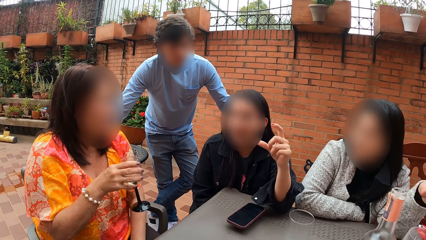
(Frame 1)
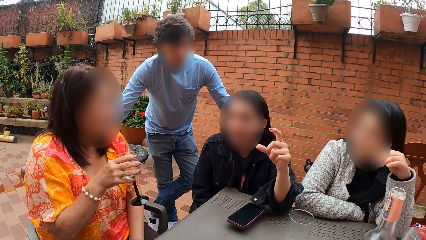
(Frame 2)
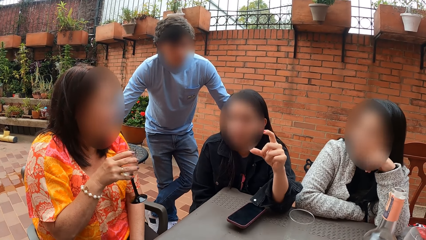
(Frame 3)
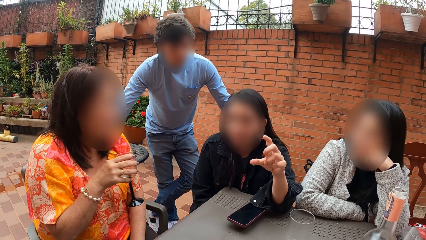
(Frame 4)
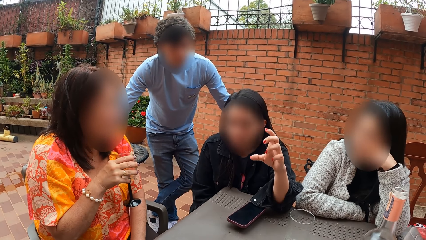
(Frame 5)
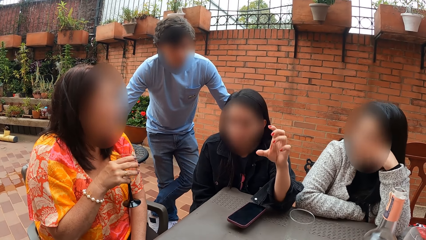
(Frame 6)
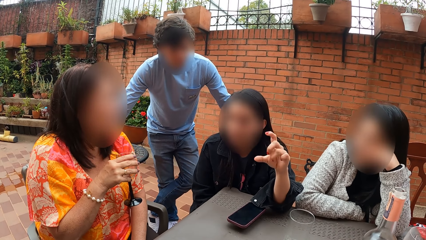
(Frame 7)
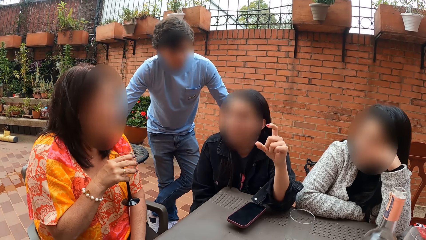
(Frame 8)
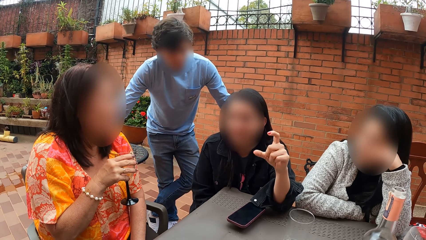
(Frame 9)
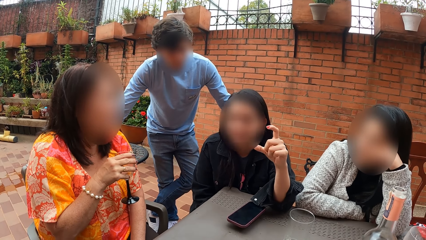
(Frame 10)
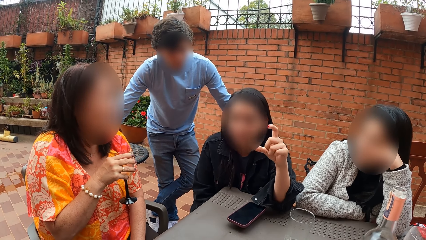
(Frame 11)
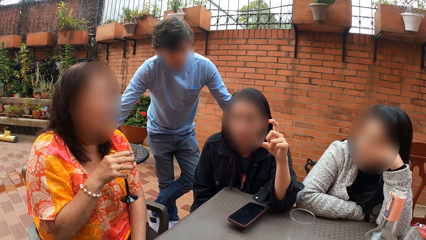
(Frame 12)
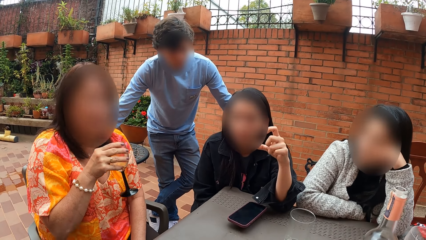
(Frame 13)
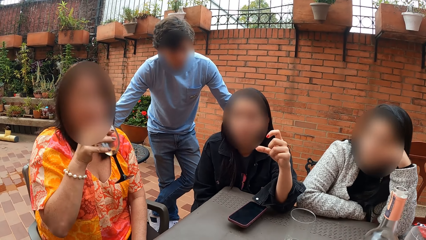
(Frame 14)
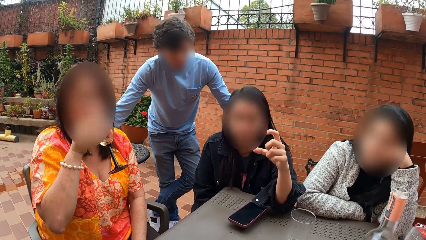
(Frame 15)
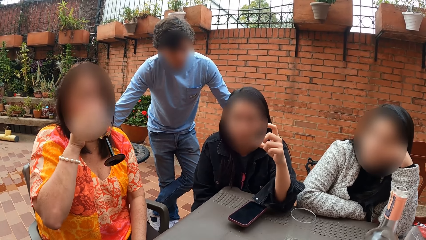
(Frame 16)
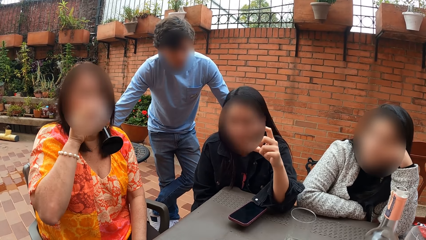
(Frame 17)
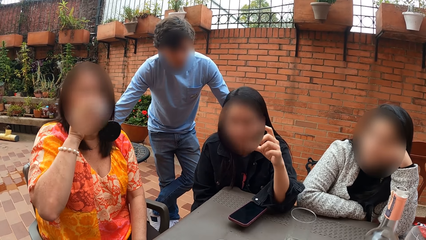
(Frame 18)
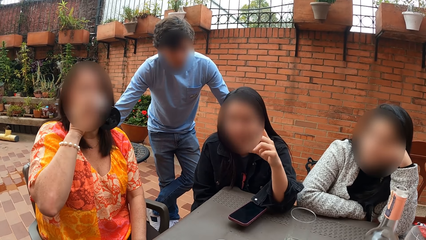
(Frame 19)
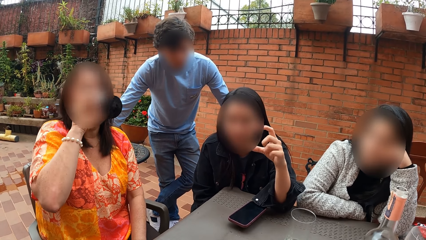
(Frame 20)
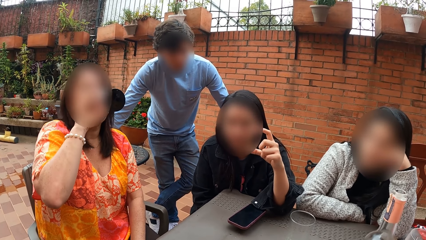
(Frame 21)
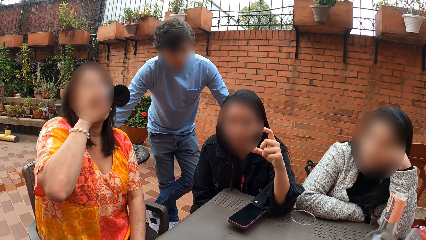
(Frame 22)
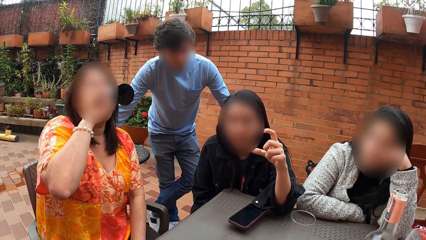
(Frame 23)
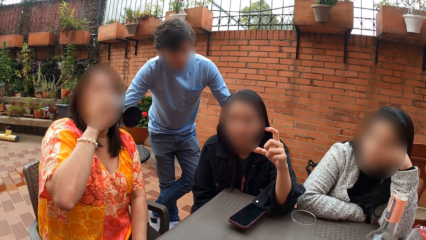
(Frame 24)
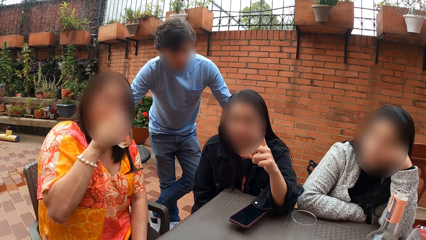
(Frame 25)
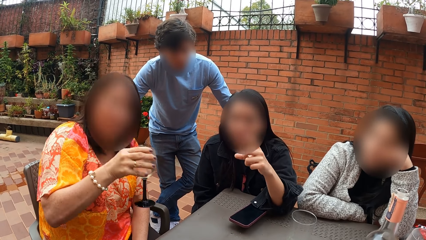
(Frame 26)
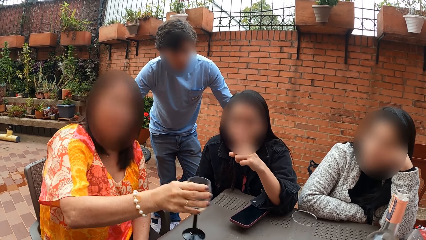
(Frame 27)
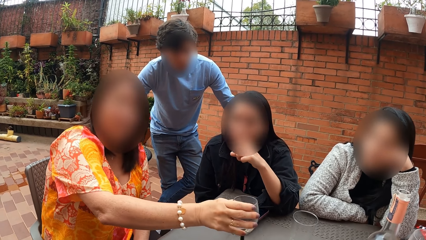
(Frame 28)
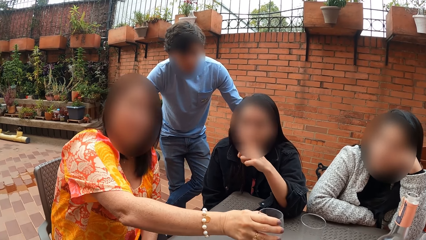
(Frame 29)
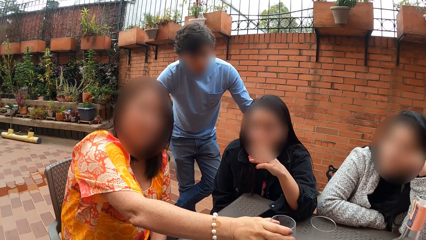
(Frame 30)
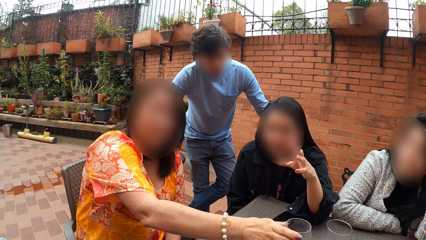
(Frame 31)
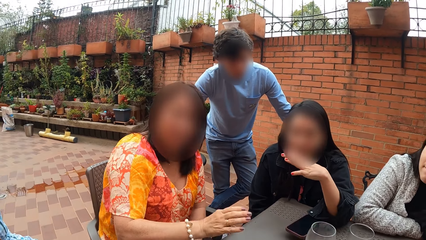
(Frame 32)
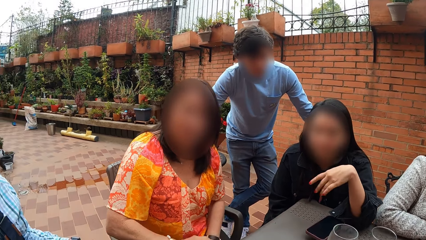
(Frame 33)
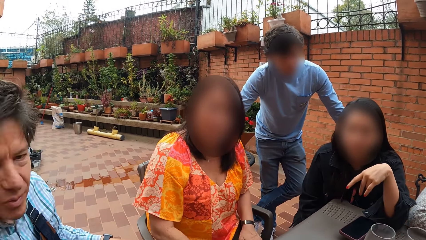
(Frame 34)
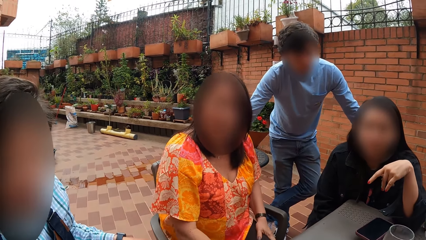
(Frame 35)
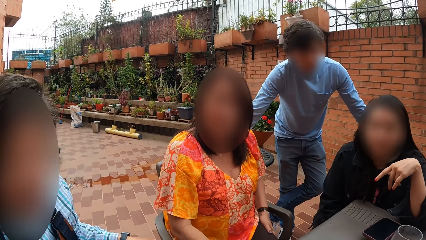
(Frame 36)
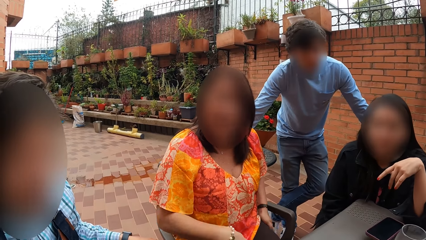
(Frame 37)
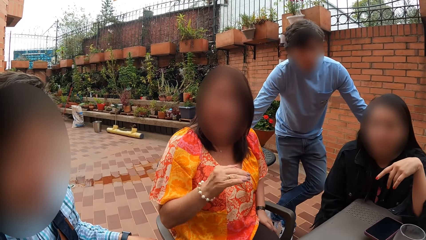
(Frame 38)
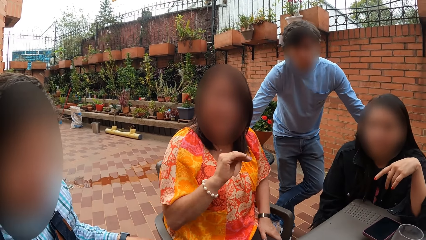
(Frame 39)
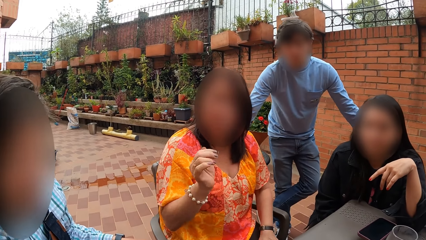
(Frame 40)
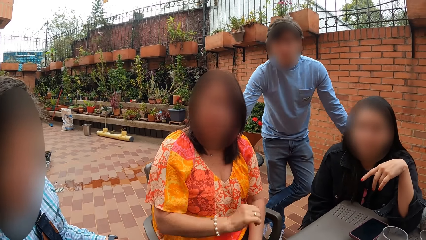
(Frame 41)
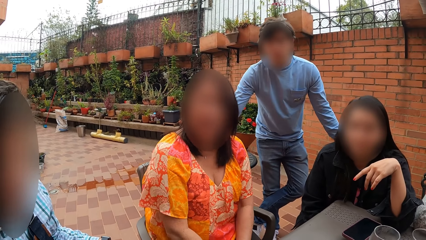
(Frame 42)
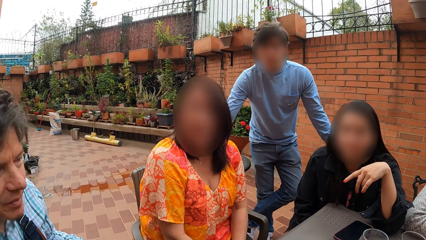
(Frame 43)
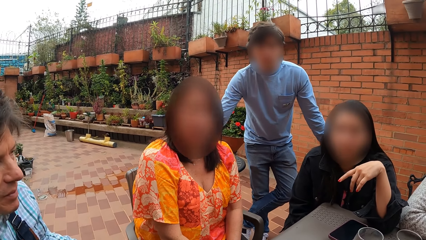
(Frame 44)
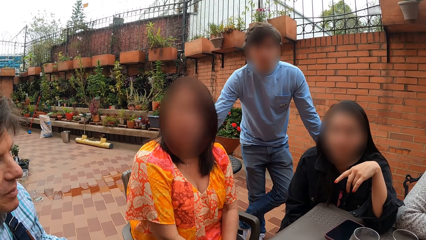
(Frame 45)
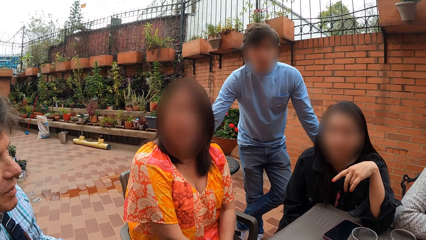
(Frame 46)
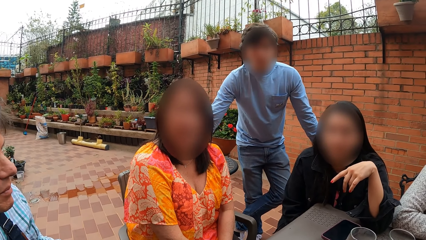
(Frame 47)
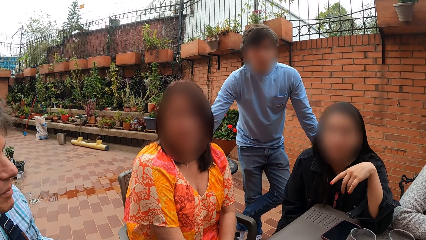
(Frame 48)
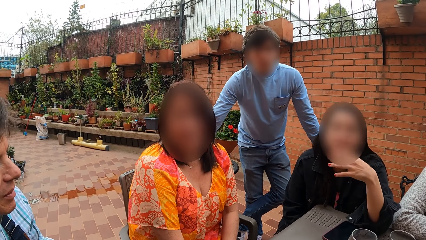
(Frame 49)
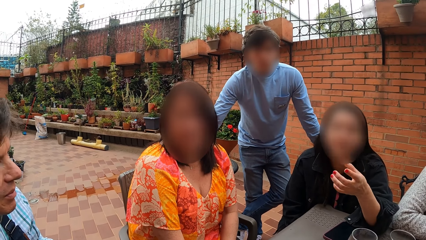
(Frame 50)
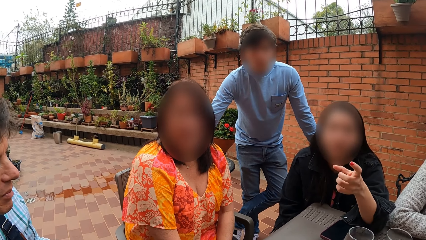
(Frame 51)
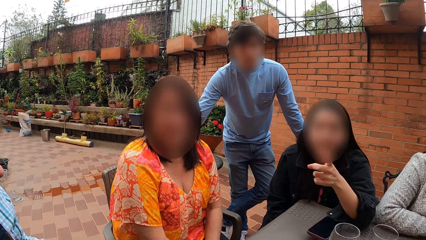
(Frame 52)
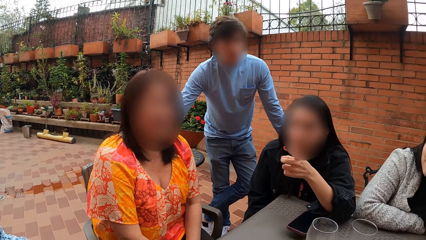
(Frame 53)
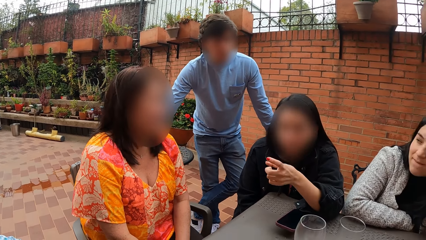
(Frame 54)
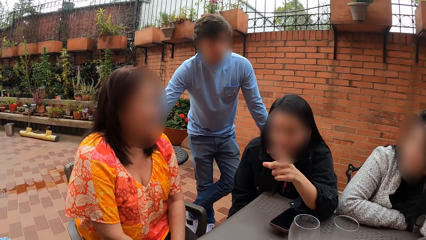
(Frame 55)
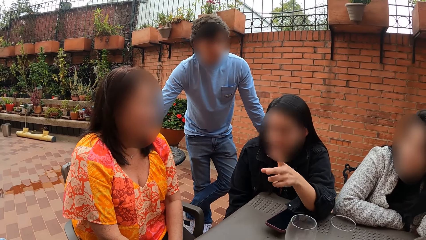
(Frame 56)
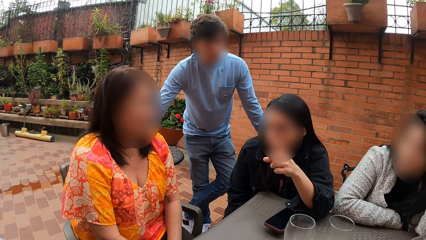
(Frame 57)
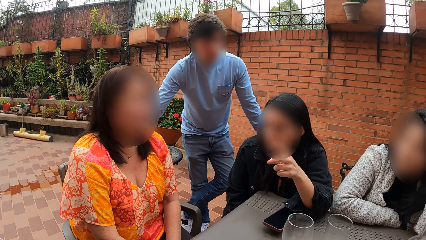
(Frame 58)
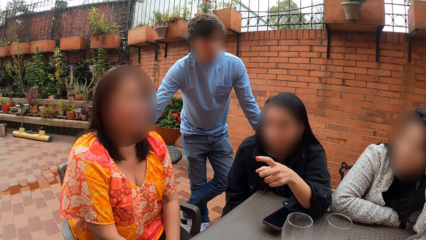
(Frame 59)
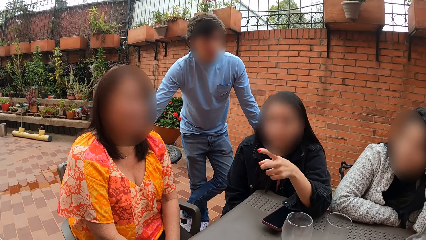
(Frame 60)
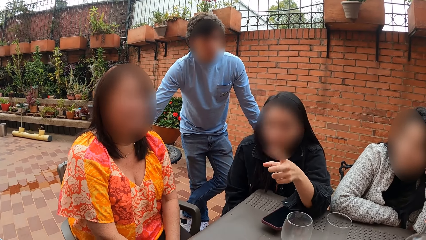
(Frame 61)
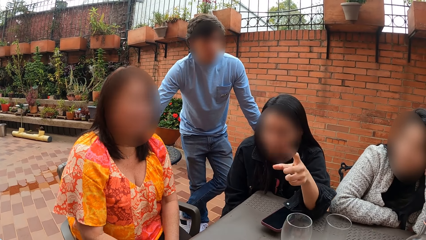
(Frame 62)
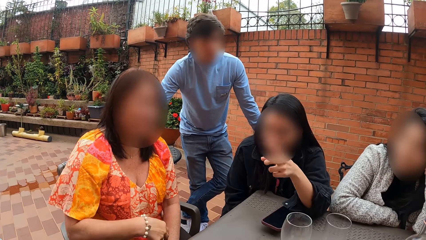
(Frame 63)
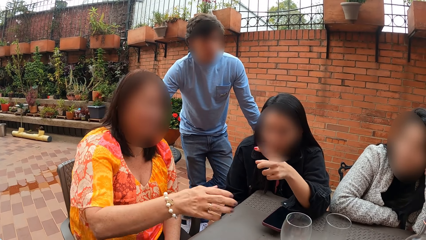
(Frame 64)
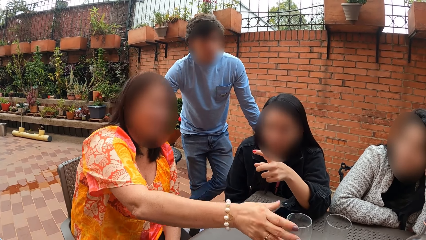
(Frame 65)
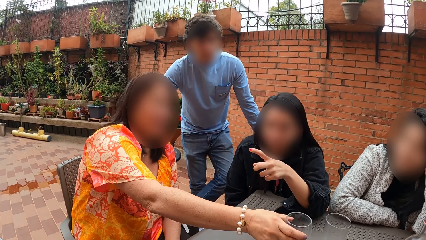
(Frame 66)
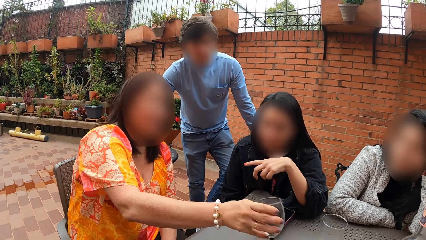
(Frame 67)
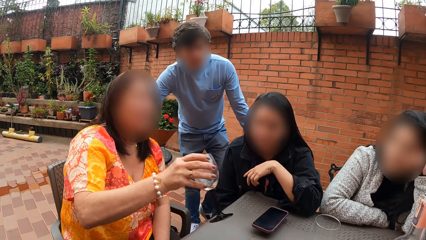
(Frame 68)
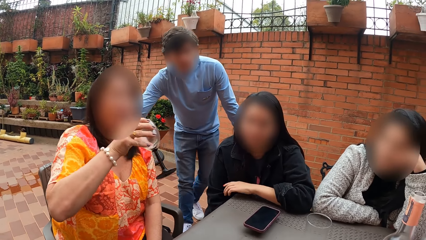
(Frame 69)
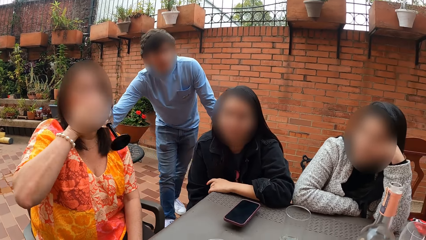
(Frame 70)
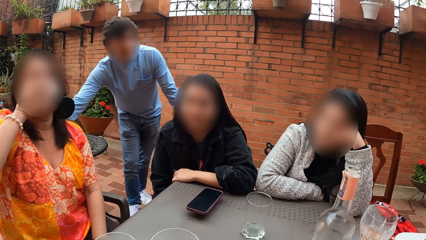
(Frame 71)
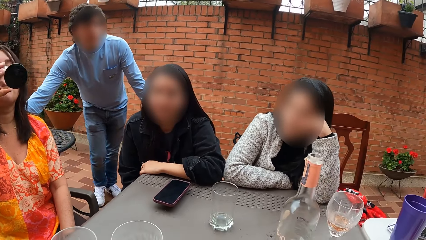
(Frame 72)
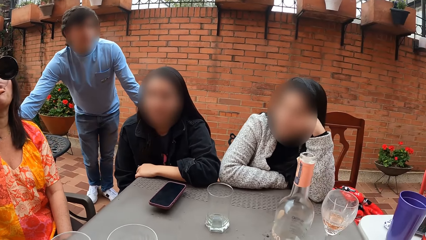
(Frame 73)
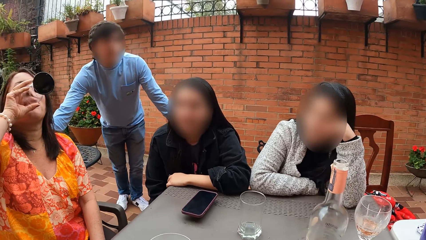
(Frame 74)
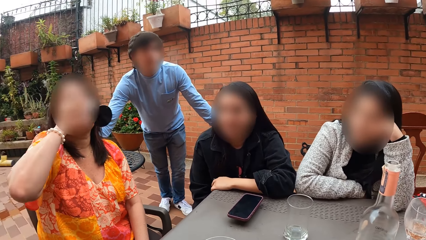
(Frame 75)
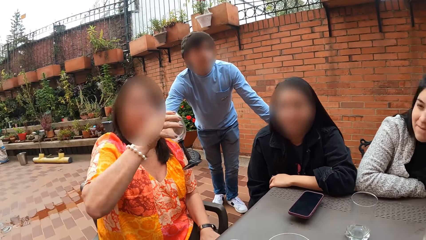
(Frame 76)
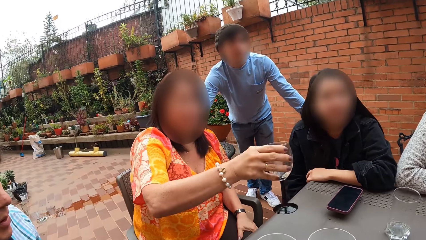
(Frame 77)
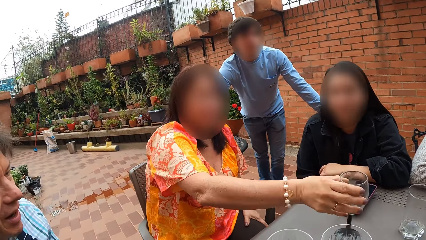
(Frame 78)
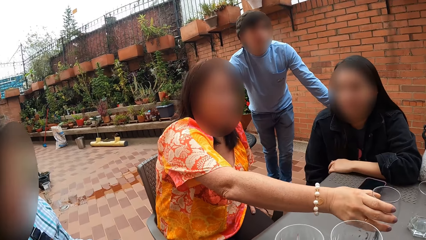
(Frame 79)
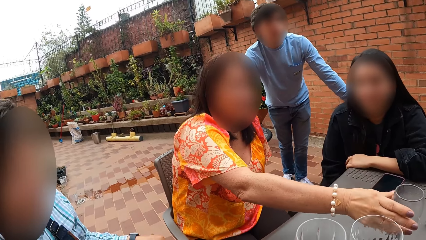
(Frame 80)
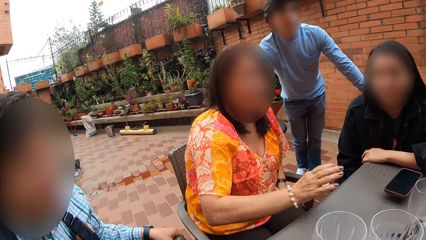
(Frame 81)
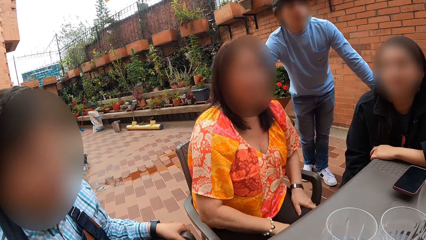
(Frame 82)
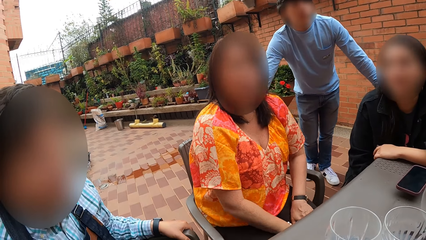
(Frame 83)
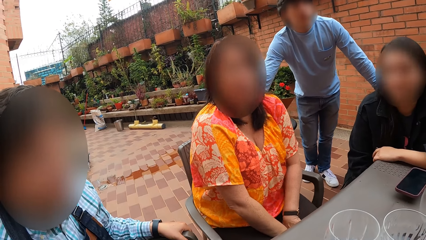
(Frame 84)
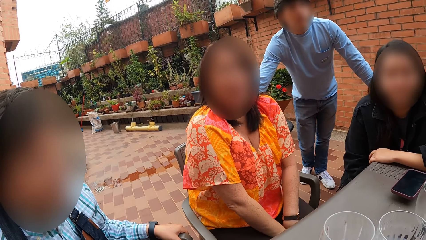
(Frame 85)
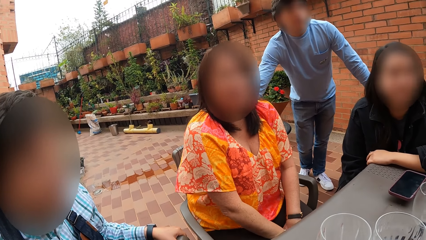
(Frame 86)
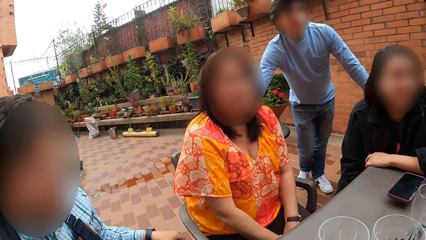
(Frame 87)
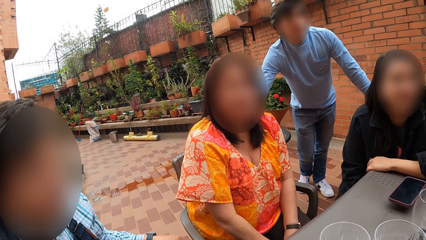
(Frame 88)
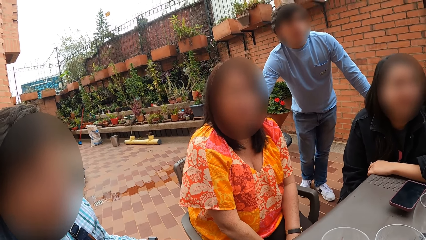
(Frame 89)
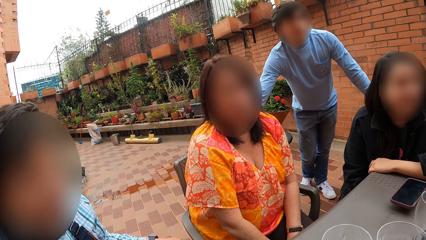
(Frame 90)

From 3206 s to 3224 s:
The woman places her left hand on her face. Another woman drinks from the glass cup in her right hand, drops the glass cup on the table with her right hand, and rubs her lap with both hands. The camera wearer interacts with the other woman and the group of people. They converse with a man. They dialogue with another man. They converse with a lady. The other woman picks up the glass cup from the table with her right hand. The man straightens both legs. The other woman drinks from the glass cup in her right hand and drops the glass cup on the table with her right hand.
